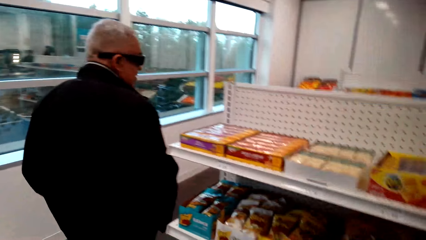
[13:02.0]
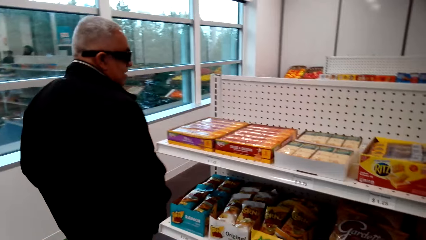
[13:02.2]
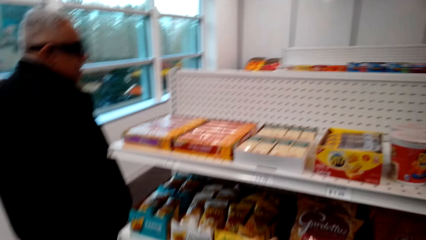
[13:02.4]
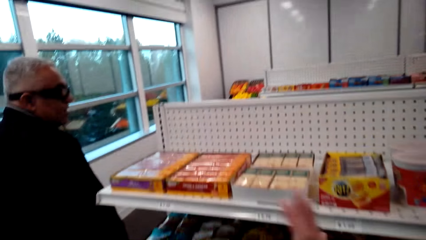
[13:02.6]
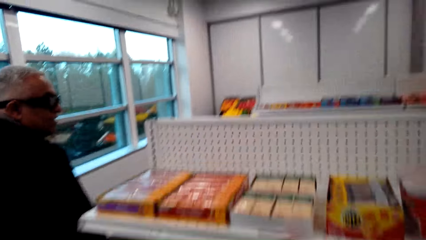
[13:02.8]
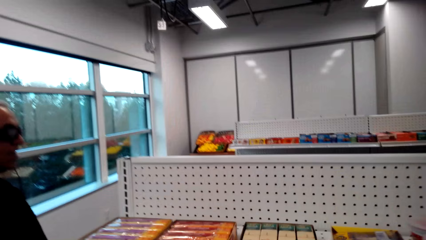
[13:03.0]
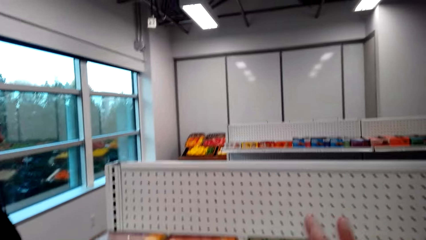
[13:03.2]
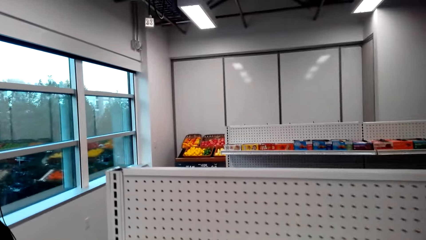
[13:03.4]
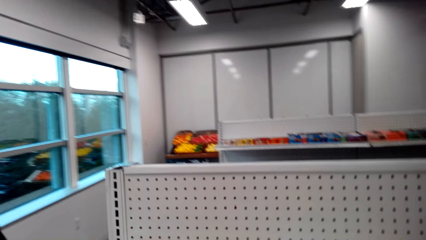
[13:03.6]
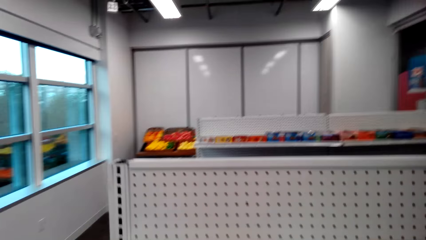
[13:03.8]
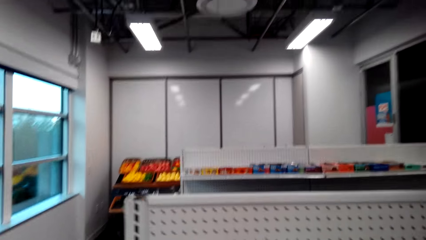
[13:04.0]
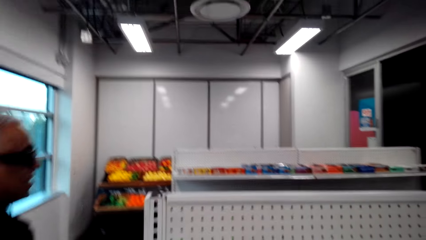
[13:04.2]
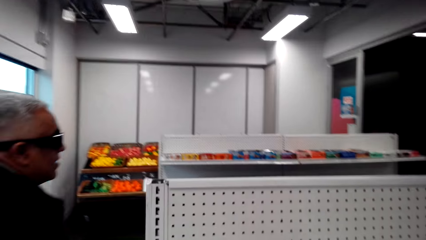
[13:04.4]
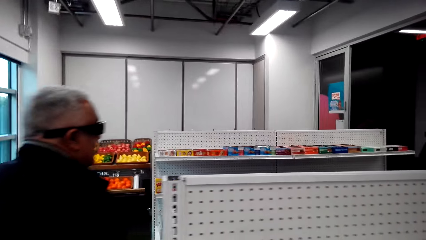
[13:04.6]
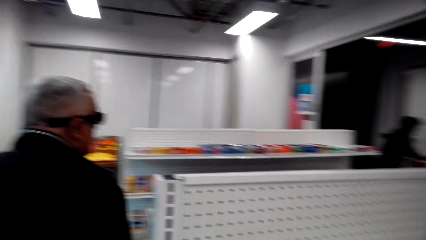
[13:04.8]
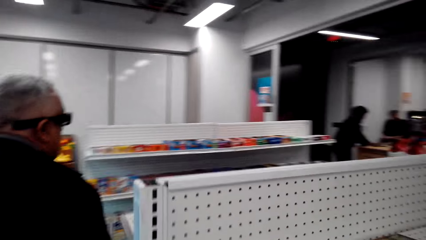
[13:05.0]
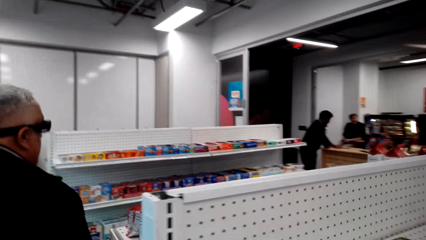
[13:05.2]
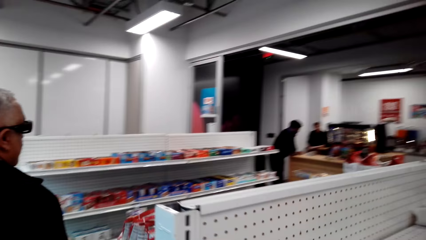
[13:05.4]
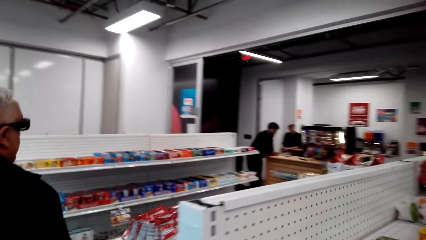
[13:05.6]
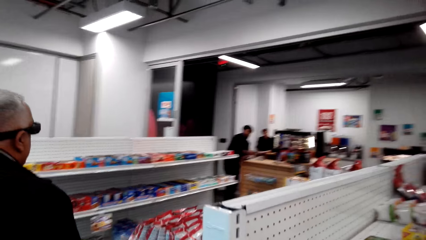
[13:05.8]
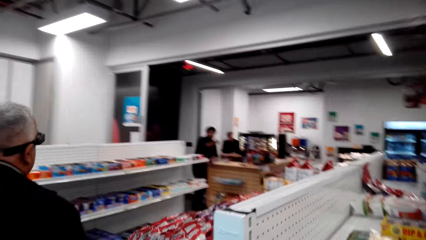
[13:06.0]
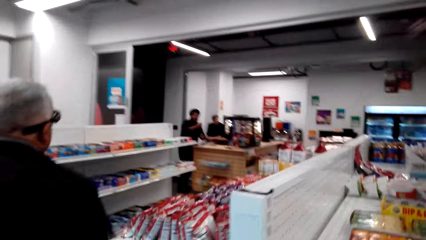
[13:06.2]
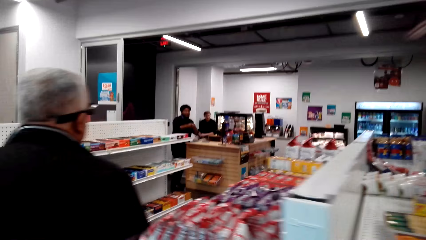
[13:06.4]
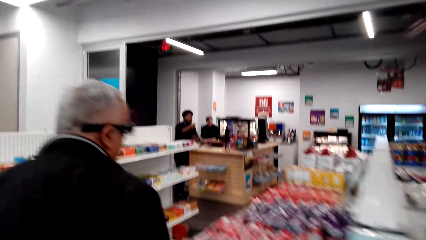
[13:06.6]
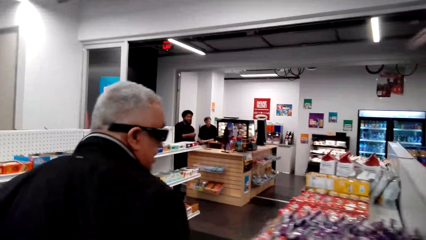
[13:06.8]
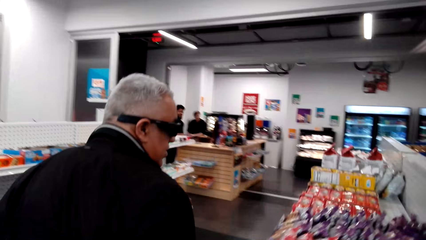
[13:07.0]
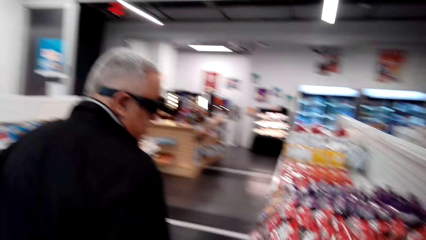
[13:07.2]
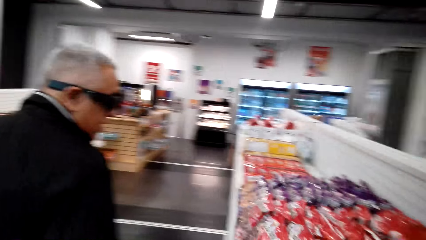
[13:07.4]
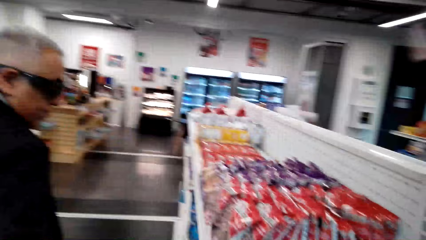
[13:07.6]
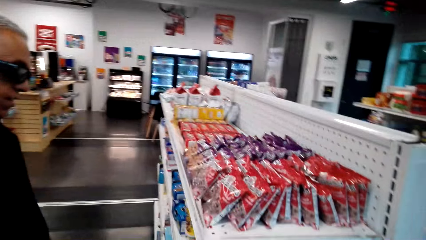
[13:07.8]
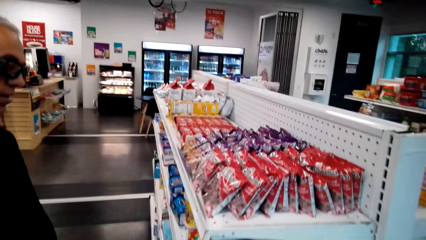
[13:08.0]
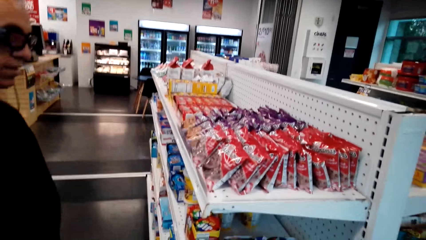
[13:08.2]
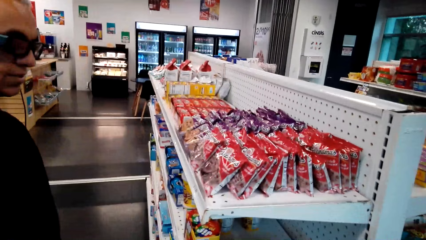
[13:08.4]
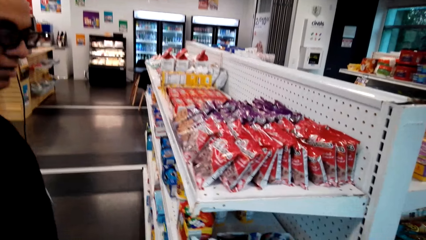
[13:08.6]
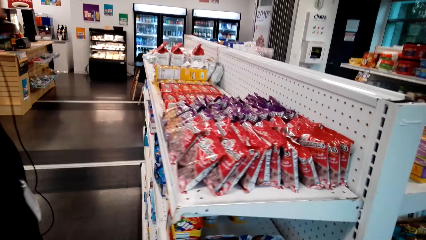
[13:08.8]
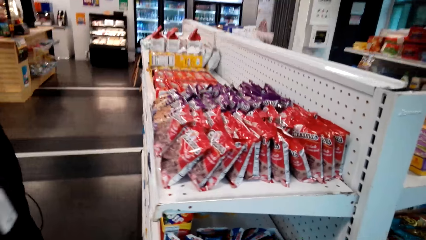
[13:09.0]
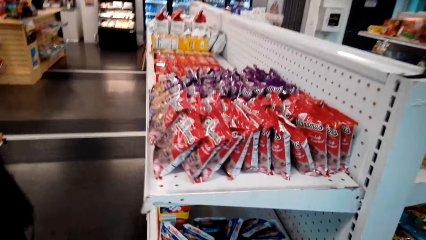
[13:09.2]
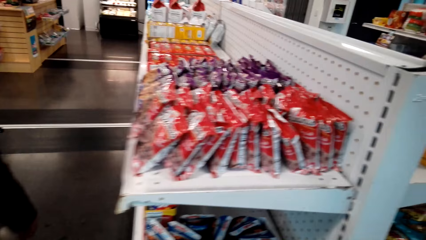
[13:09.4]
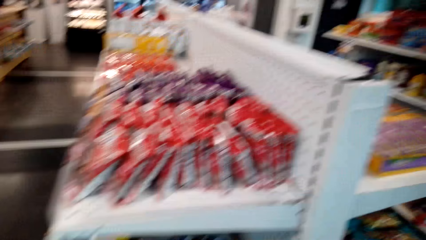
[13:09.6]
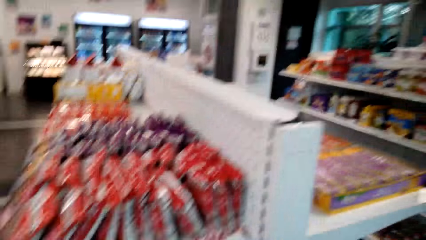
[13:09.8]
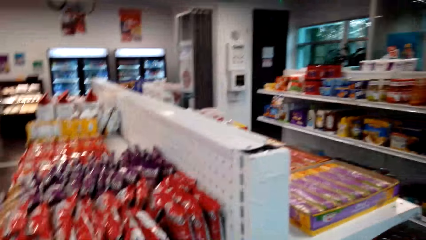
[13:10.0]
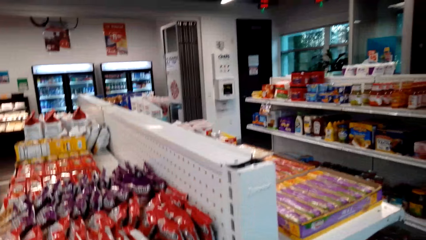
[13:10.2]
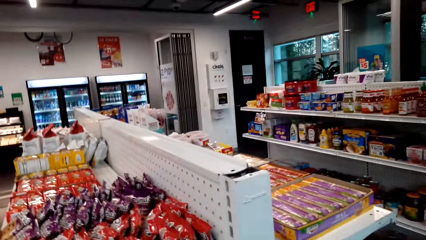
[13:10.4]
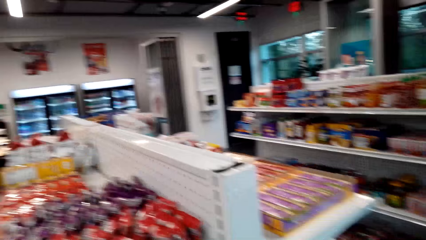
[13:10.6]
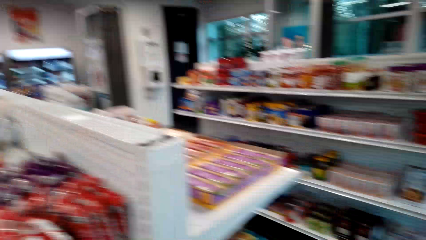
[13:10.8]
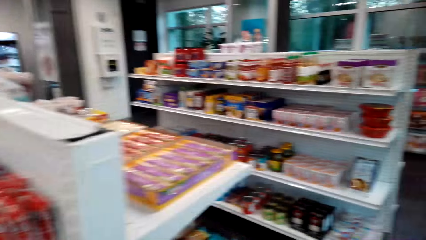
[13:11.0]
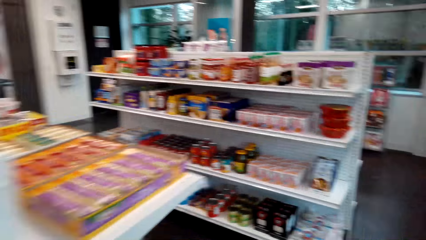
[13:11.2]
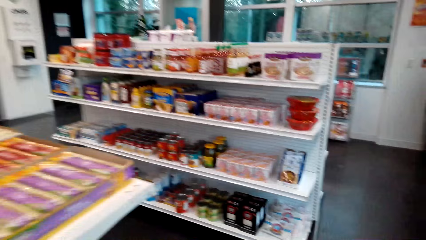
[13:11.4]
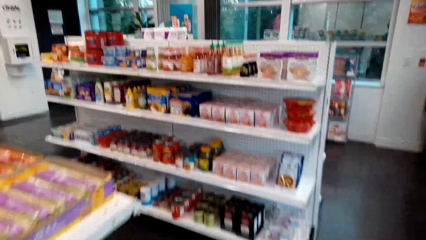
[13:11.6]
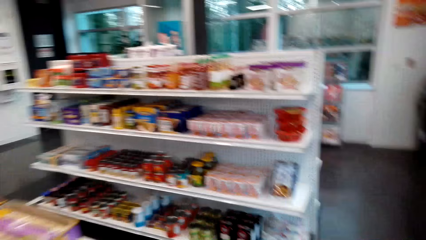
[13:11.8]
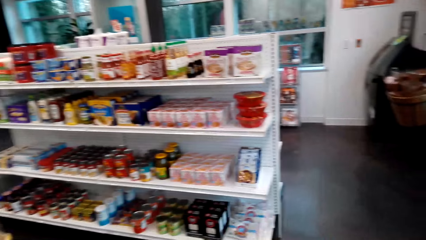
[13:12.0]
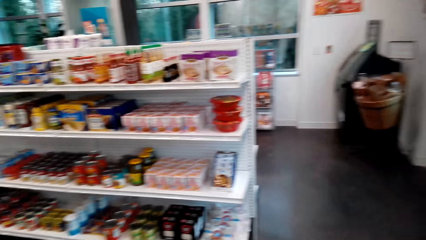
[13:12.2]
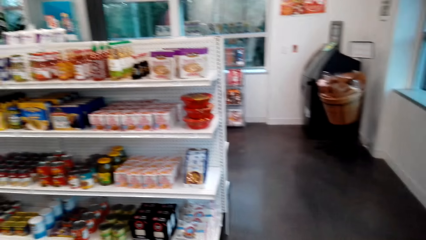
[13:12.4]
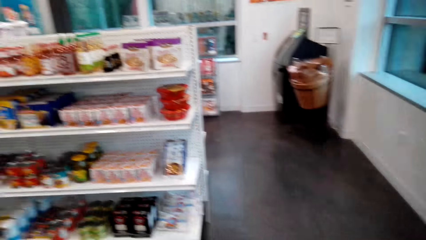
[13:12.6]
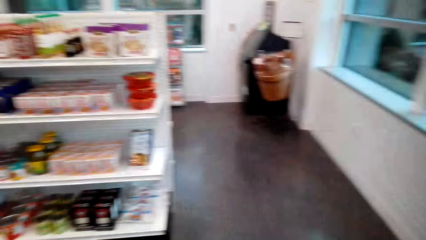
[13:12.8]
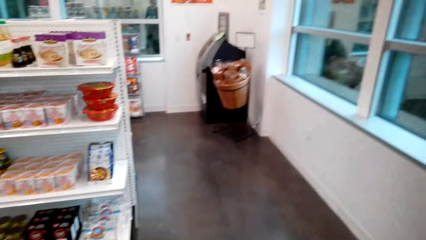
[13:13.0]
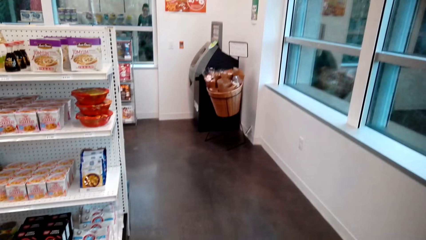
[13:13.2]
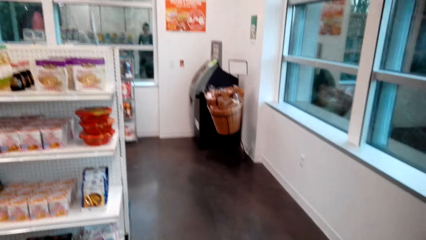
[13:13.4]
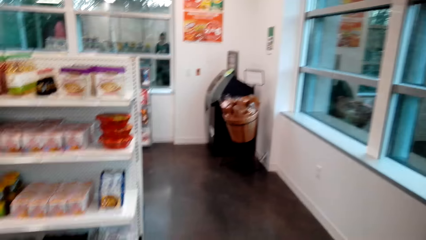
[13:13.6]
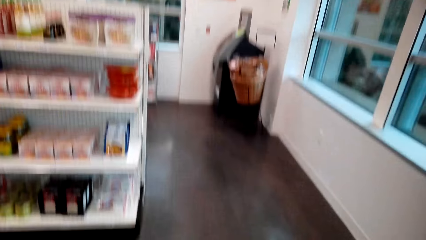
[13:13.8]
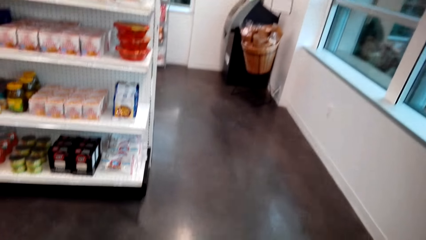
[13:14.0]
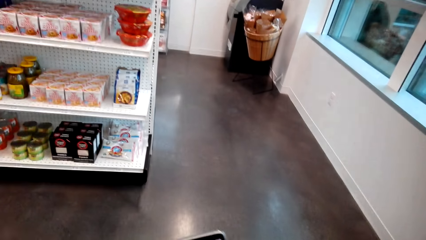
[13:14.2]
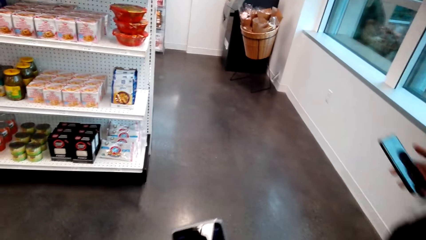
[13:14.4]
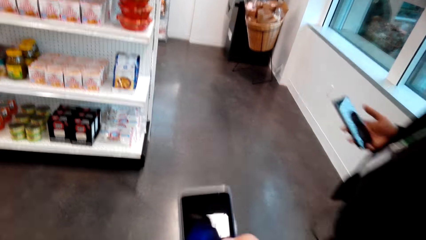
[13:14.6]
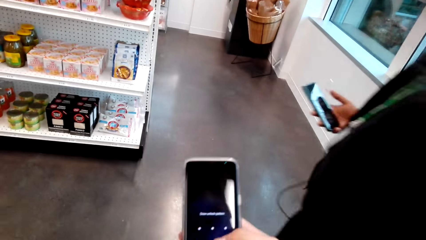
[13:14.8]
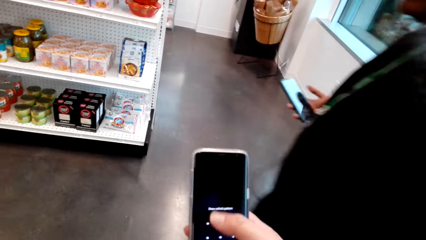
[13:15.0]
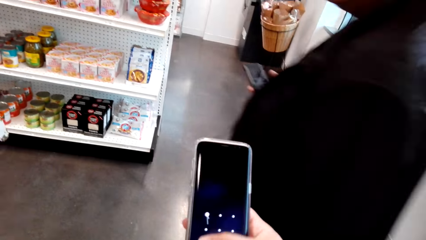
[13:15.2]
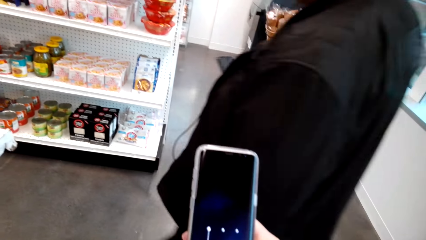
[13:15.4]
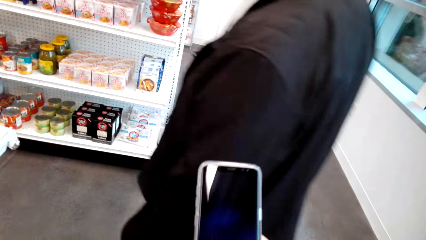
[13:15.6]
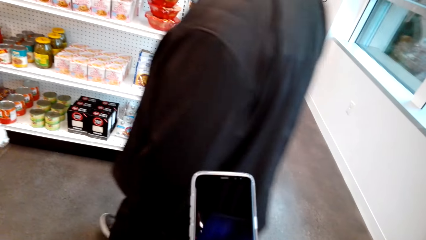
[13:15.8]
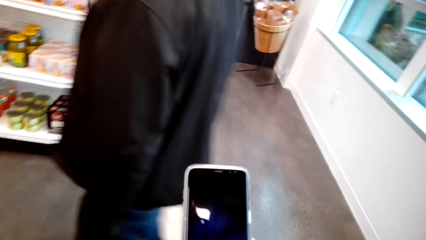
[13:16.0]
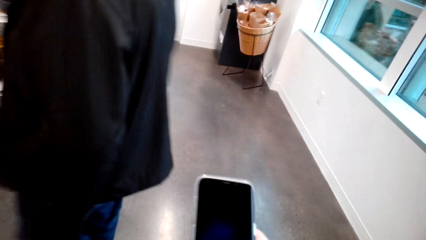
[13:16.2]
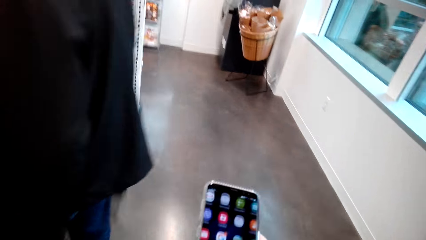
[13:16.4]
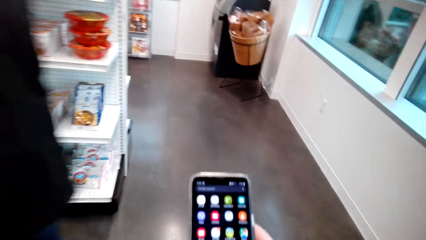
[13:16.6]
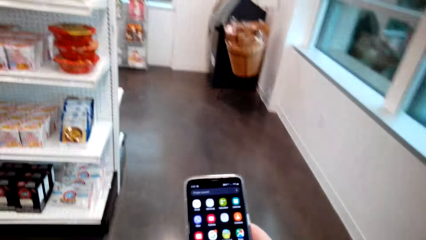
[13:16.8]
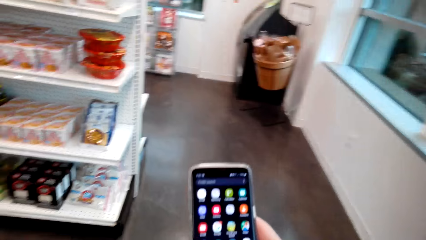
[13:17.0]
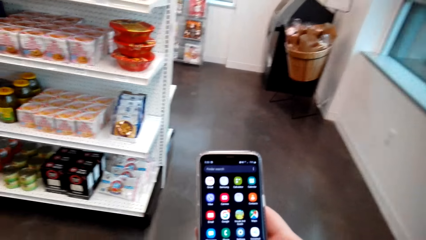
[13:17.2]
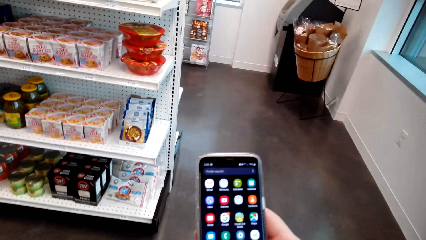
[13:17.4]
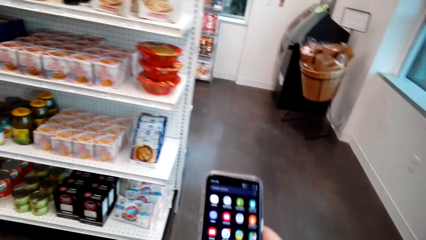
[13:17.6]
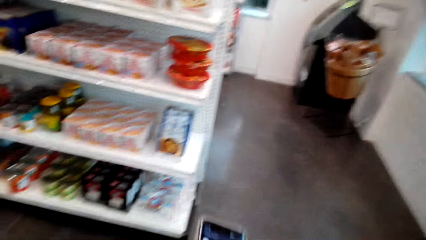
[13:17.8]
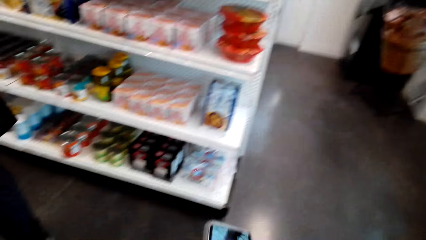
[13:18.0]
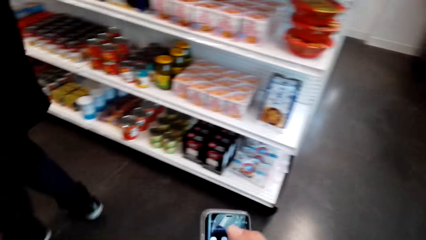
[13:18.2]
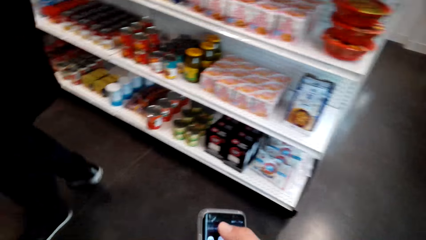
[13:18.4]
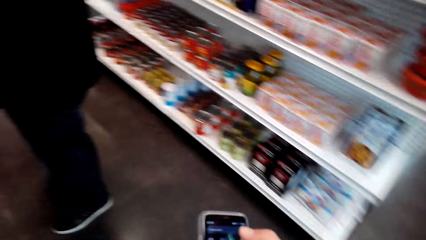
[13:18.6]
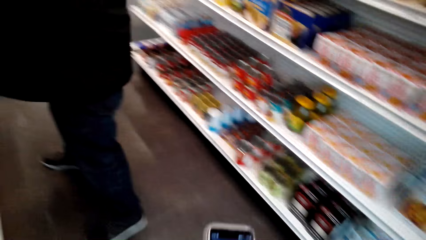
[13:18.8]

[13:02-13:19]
The camera wearer walks around in the store. A man walks around in the store. The camera wearer stands in the store. They hold a phone in the store. The man walks around in the store. The camera wearer talks to the man and uses the phone. They scroll the phone in the store. They walk around in the store.
